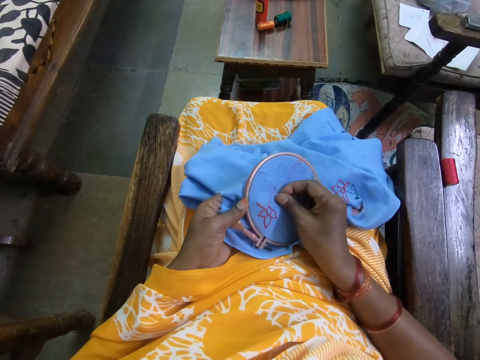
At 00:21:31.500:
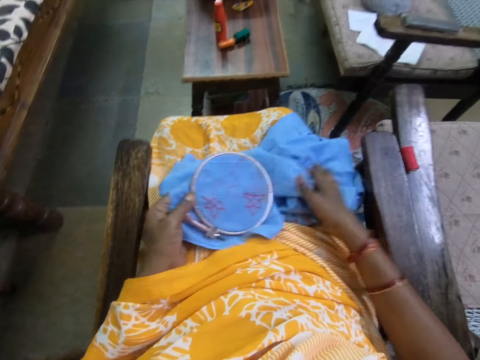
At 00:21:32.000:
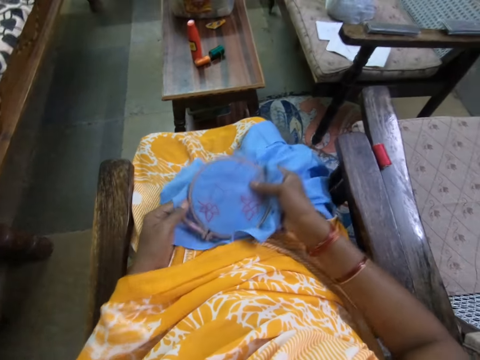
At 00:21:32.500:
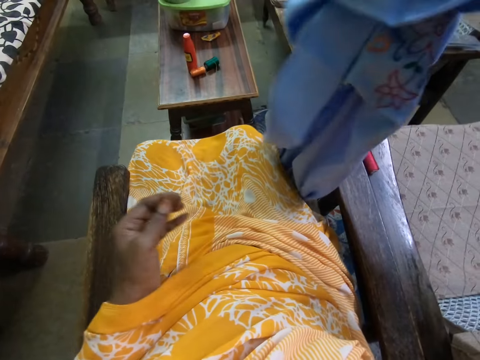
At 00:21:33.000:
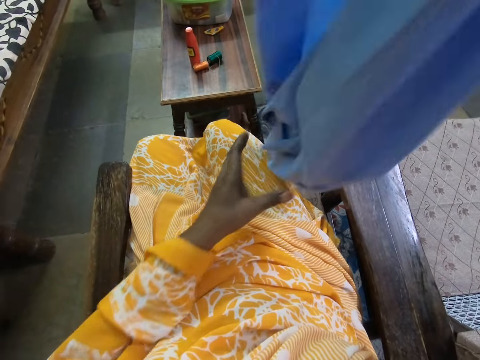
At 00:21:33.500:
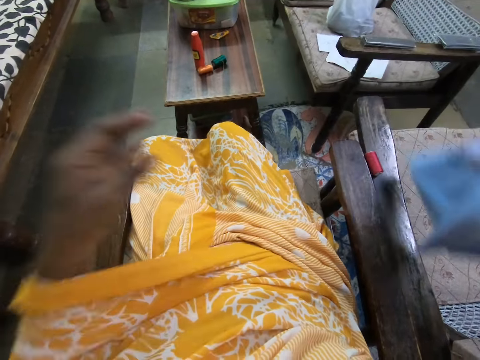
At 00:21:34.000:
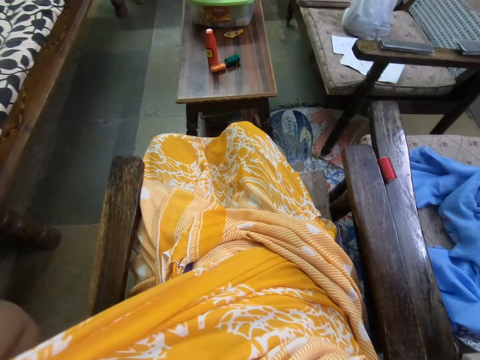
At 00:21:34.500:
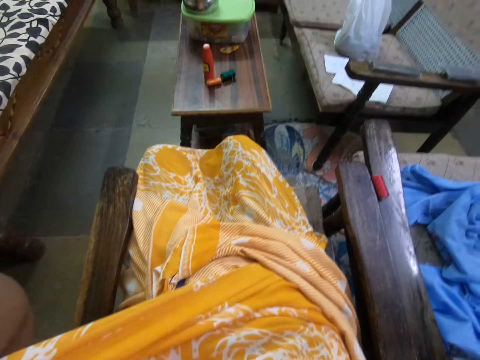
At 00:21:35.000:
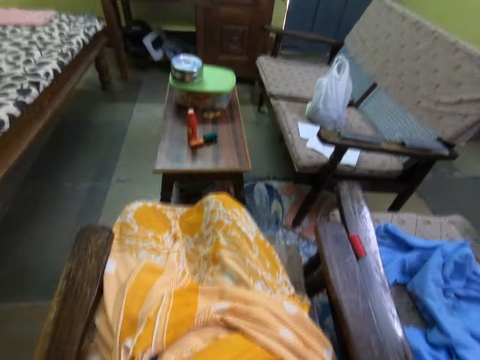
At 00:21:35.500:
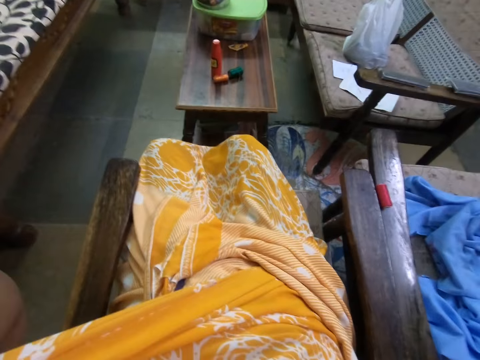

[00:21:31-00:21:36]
The camera wearer inserts a needle on a piece of fabric. She drops the fabric in the embroidery hoop on her thigh with her left hand. She holds a part of the fabric on her thigh with her right hand. She passes the fabric in the embroidery hoop from her left hand to her right hand. She picks the fabric in the embroidery hoop from her thigh with her right hand. She drops the fabric in the embroidery hoop on a chair with her right hand. She touches her head with both hands. She adjusts the camera.
